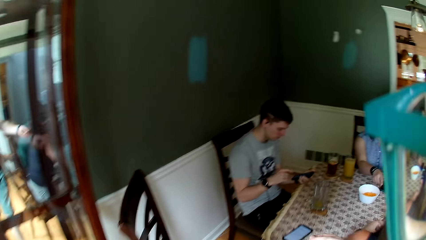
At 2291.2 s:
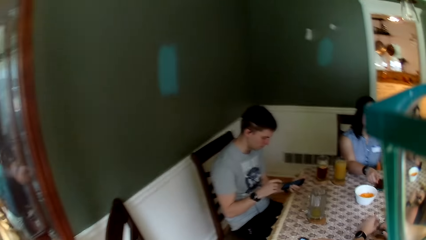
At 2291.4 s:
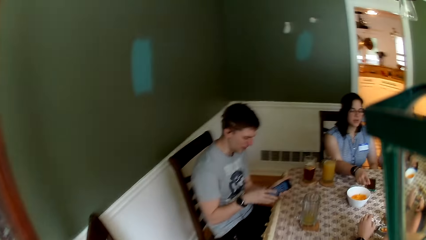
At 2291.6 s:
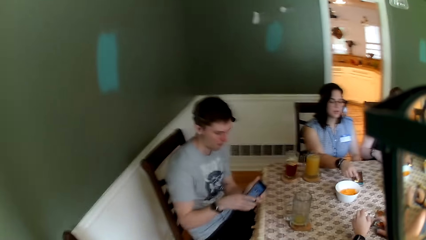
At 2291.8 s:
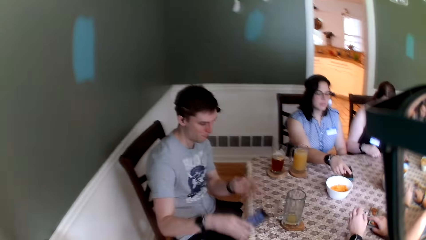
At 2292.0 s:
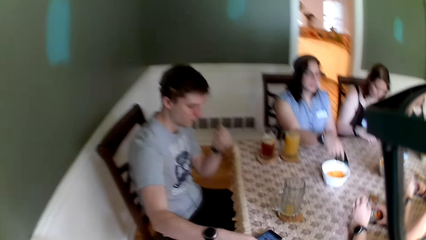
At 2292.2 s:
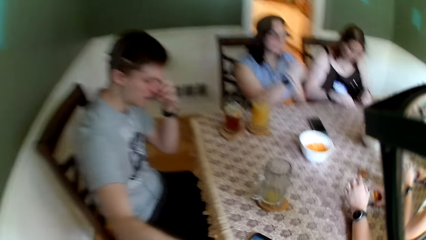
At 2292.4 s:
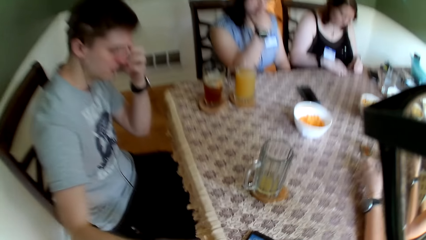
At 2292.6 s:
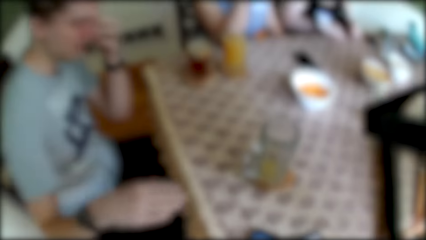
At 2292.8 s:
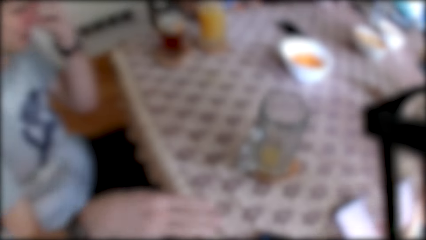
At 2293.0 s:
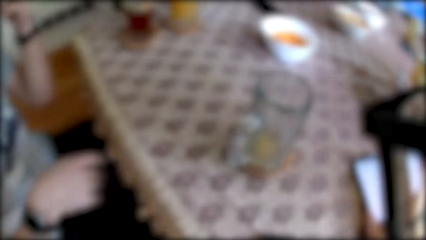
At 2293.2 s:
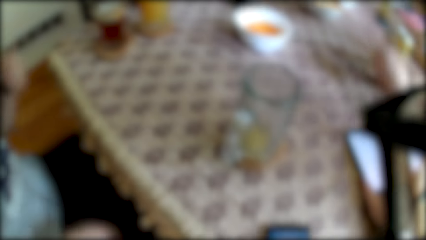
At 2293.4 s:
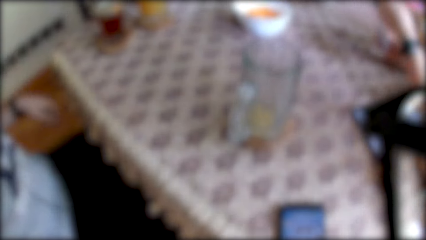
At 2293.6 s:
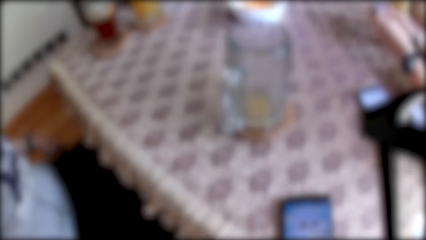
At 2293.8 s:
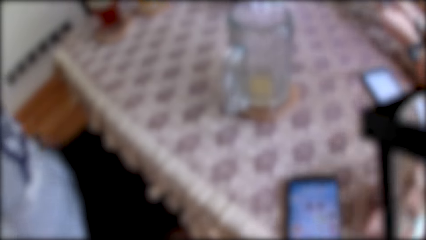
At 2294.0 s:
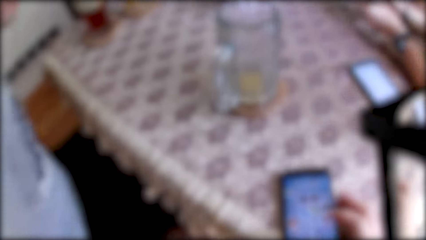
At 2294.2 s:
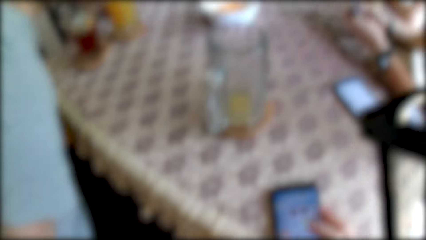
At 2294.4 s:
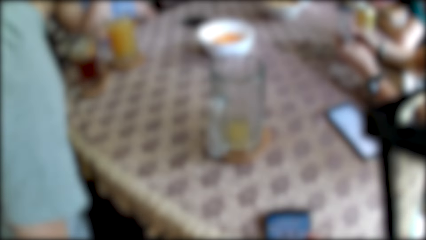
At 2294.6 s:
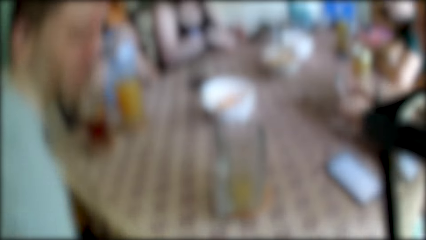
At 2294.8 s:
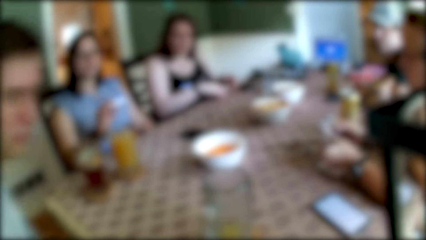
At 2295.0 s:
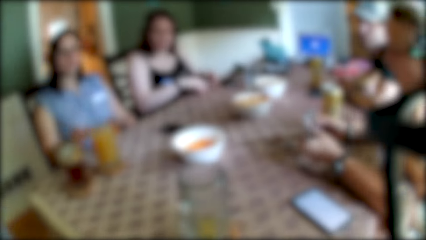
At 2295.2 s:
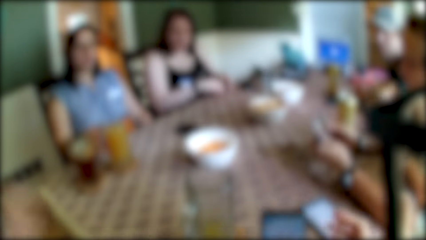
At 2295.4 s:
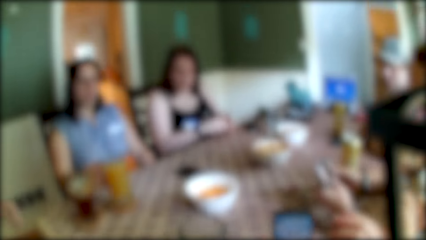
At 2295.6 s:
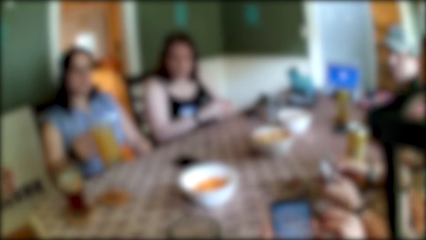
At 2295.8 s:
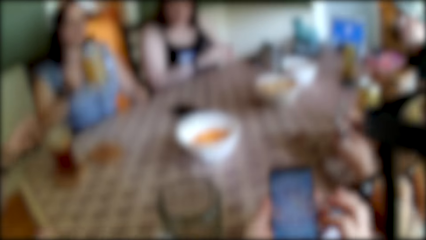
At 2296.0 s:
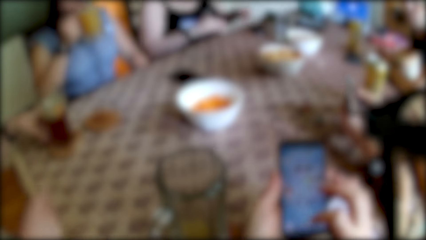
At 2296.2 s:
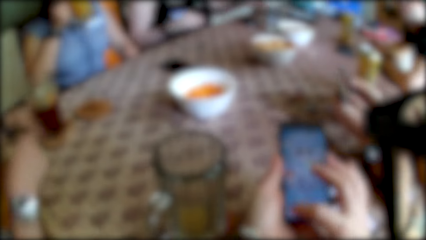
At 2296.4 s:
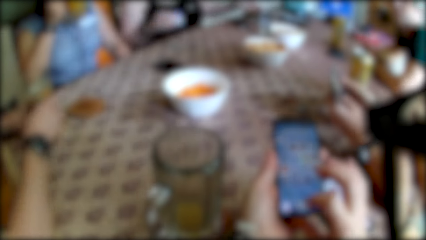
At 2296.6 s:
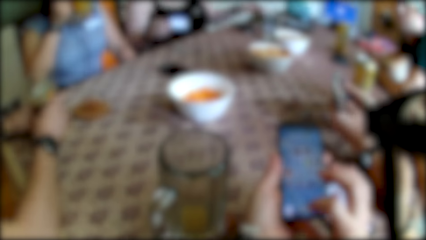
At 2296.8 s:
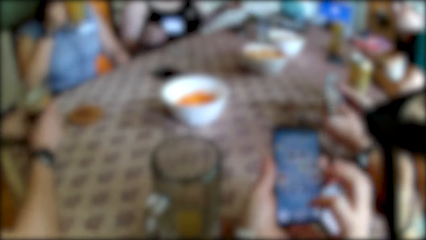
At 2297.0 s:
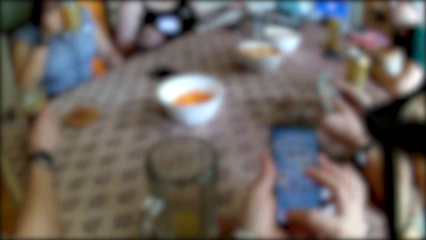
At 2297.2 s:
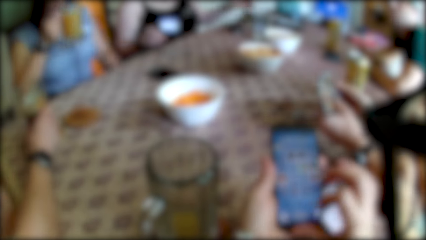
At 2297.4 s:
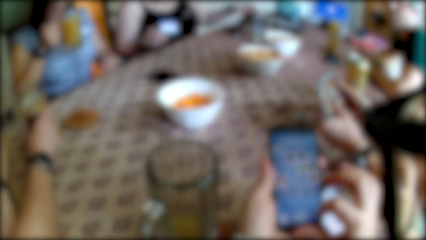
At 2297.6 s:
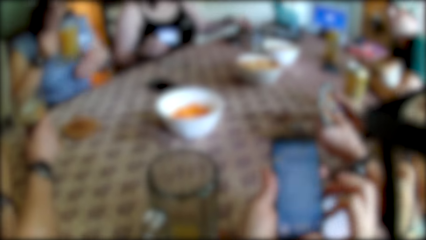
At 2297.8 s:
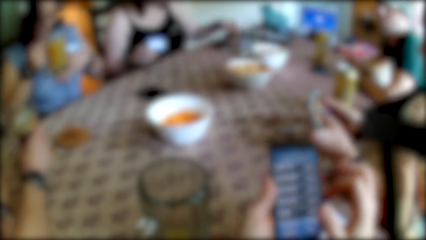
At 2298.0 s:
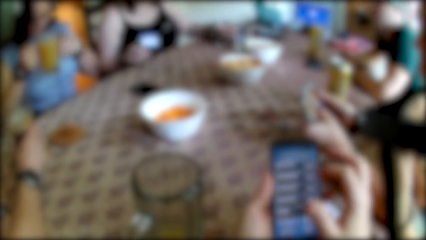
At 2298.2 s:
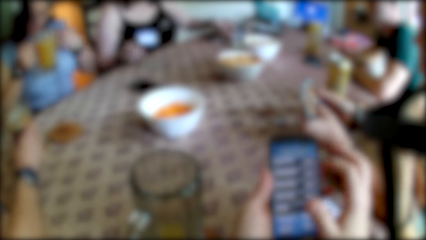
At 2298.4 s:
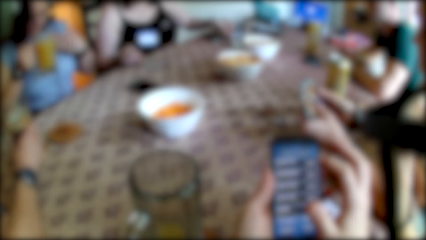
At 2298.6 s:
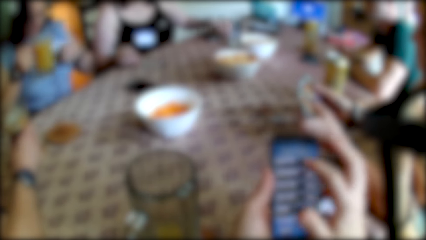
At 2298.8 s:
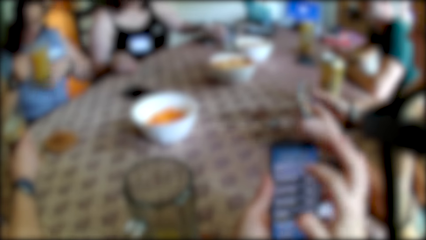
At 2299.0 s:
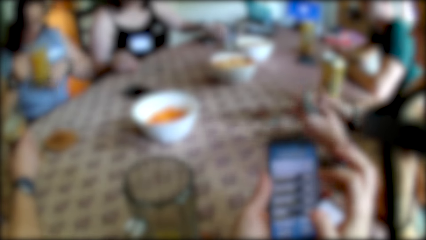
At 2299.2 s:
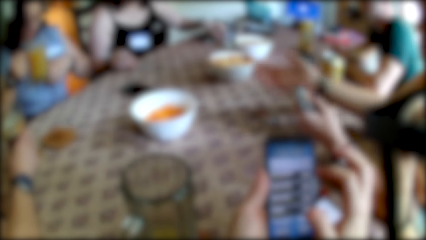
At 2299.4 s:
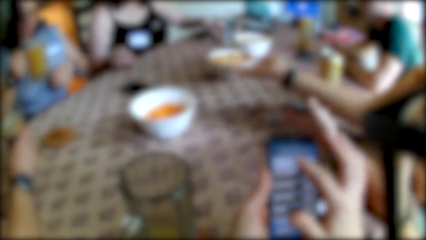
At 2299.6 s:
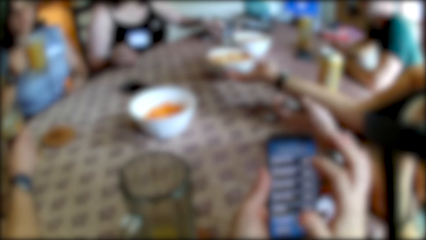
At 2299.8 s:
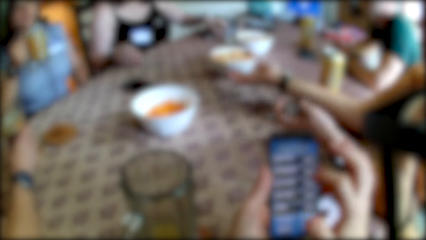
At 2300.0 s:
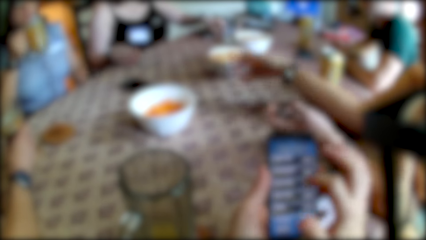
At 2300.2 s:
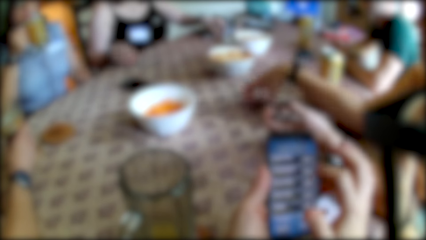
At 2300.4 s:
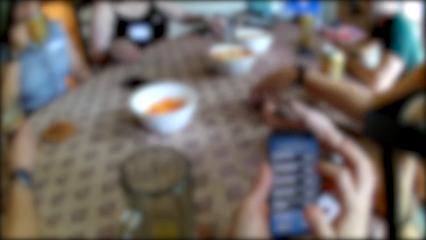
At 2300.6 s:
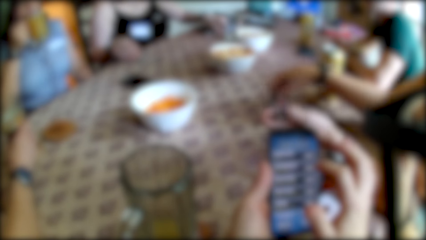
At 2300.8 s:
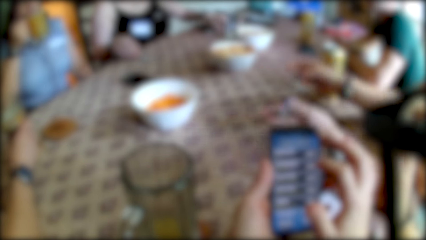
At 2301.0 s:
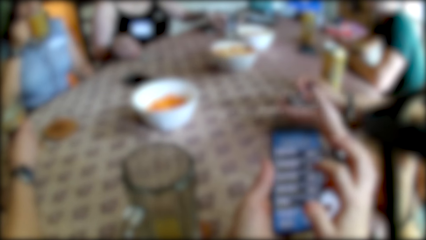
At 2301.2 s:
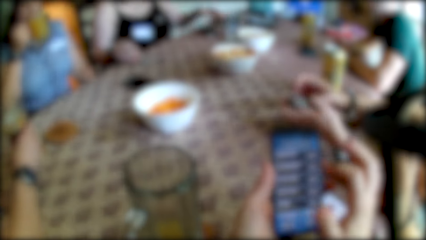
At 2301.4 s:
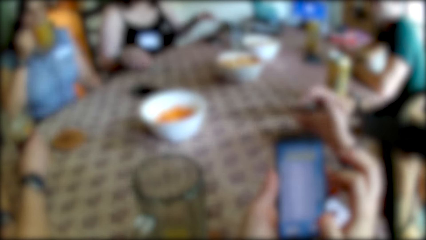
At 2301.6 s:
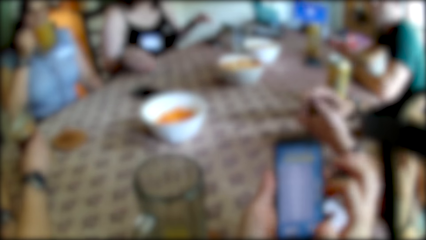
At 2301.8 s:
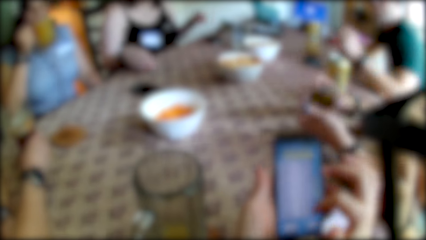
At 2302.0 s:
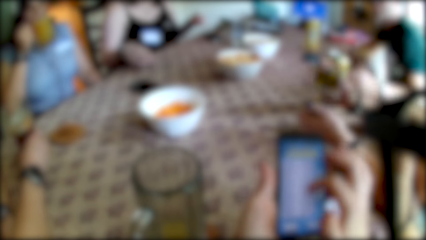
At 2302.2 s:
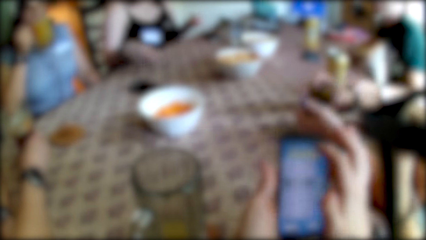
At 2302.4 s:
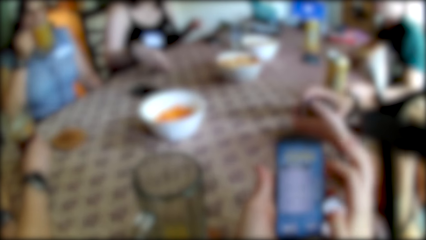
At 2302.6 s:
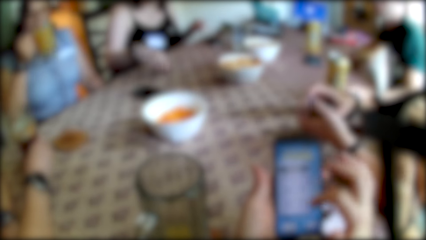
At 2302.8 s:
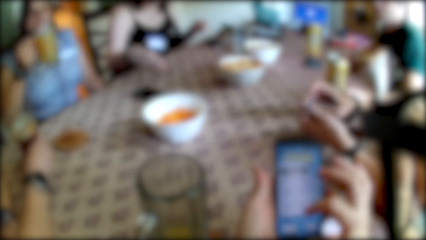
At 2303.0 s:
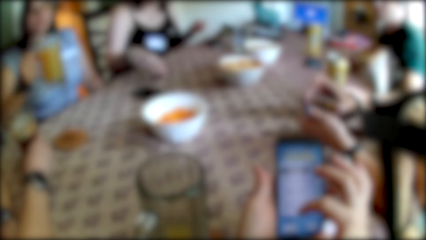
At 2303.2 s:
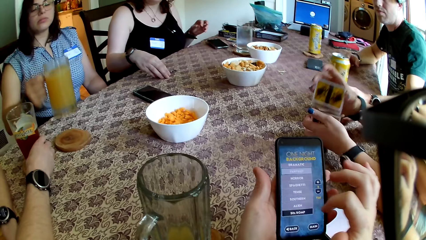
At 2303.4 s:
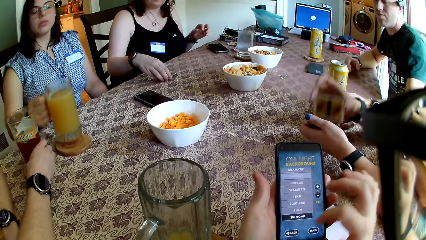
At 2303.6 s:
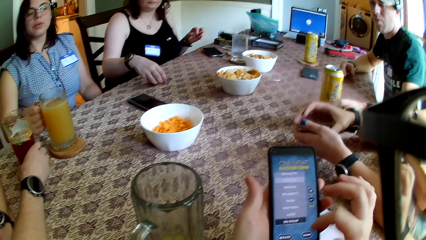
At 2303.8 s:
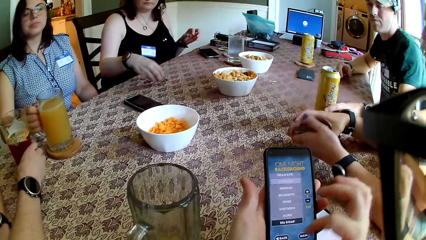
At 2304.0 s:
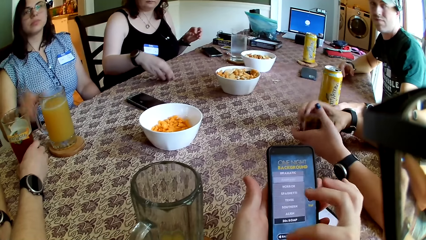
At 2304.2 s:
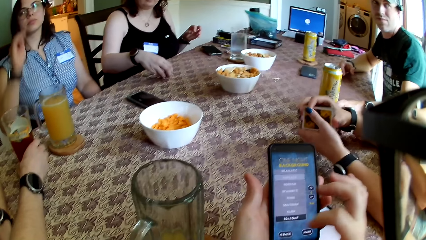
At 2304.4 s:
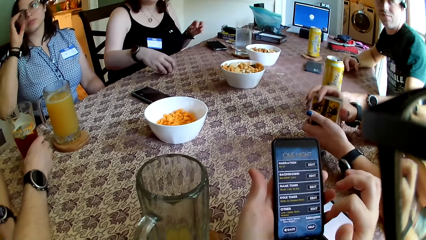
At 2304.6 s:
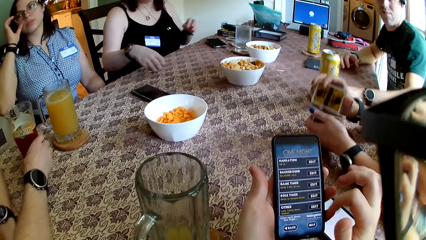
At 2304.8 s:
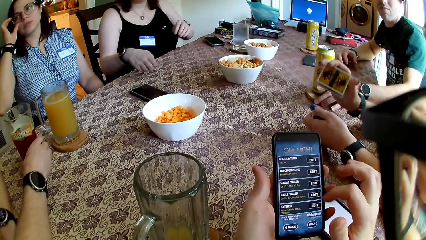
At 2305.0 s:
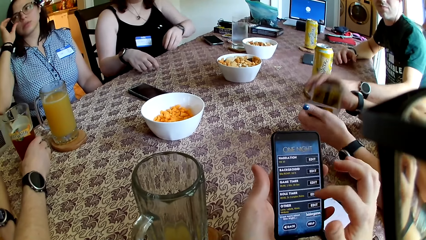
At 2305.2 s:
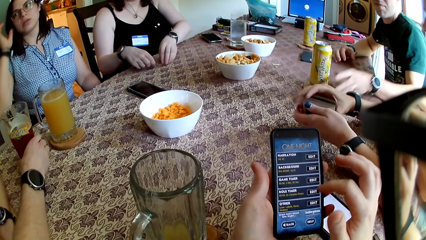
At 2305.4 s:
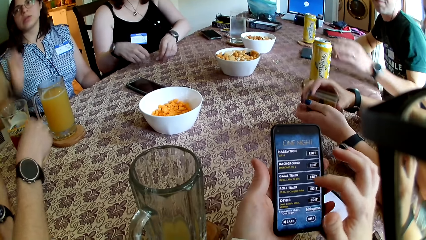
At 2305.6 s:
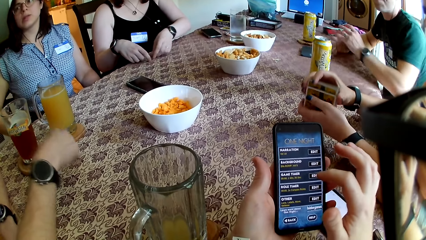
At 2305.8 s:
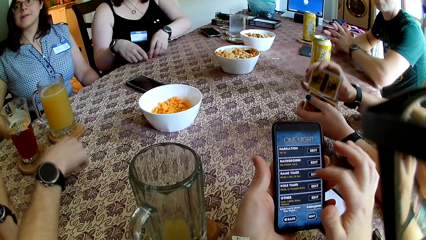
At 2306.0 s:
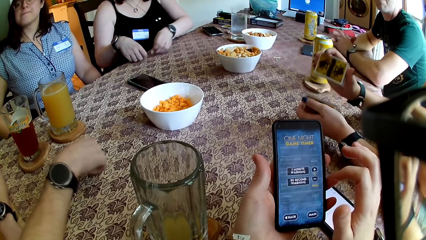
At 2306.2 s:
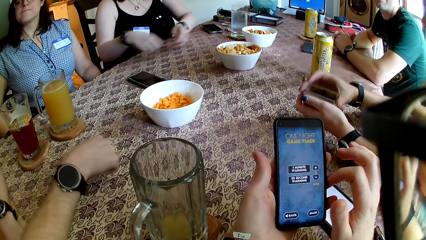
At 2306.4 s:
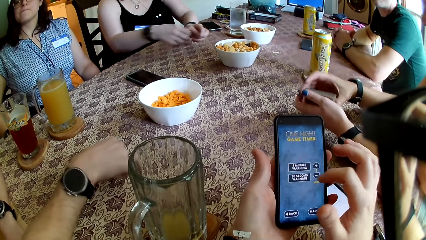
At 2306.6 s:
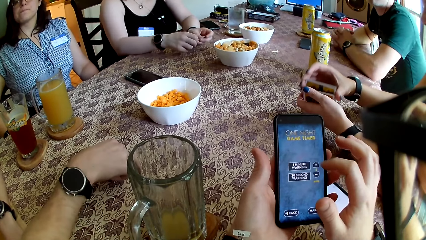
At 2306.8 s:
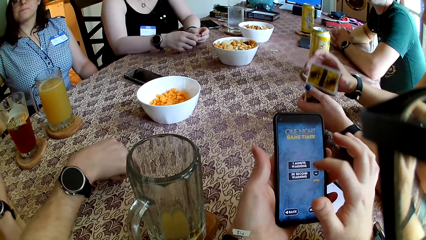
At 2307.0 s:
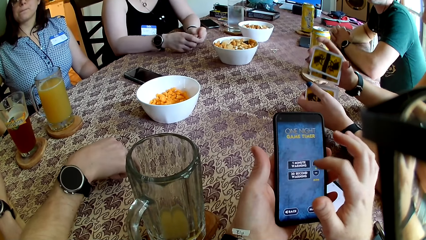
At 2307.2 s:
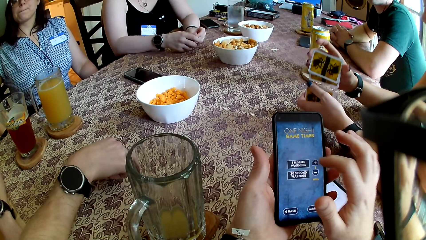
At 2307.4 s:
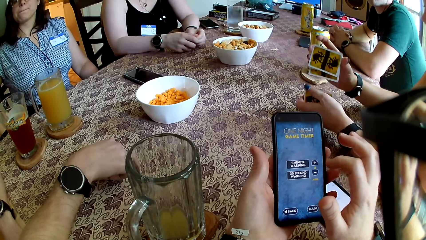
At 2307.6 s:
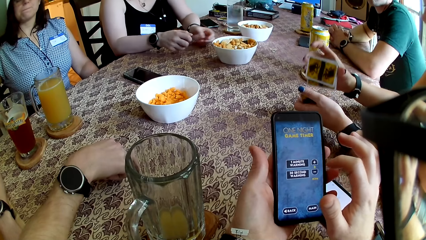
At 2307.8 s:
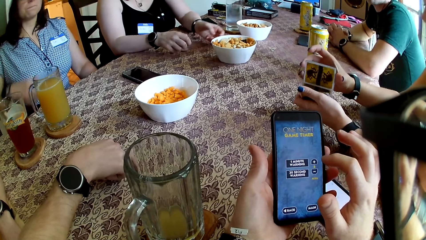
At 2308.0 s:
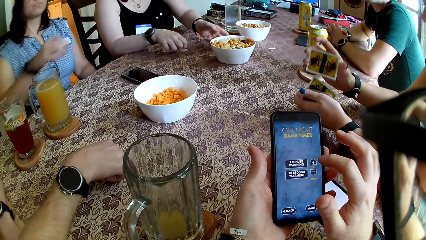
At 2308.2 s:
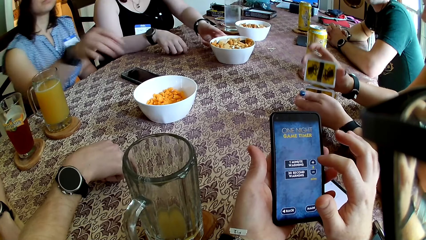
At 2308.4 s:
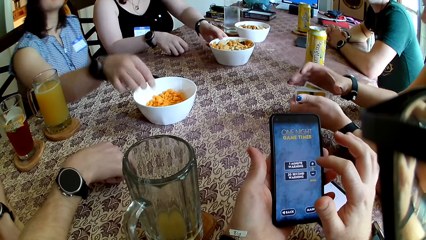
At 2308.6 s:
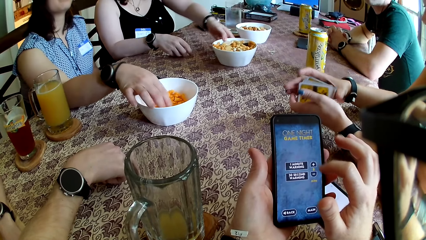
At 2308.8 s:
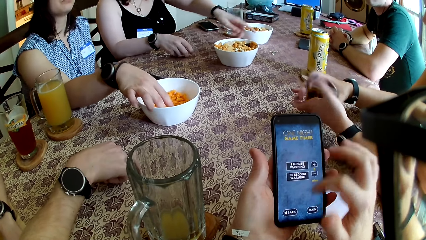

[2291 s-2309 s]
A man drops the phone on the table with his right hand. The camera wearer drops the phone on the table with his right hand. He picks the phone from the table with his left hand. He operates the phone with his right hand. A woman drinks juice from a glass cup with her right hand. Another woman picks the card on the table with her right hand. She shuffles the set of cards with both hands. A third woman adjusts the tokens on the table with her right hand. The first woman drops the glass cup on the coaster on the table with her right hand. A man talks to another man.
